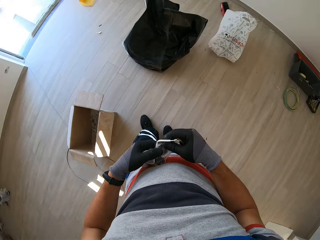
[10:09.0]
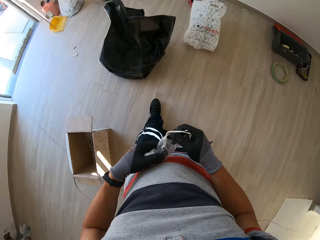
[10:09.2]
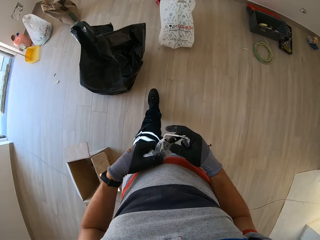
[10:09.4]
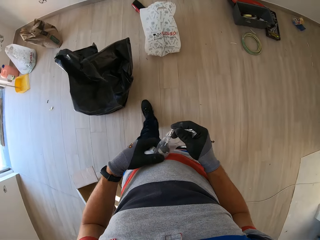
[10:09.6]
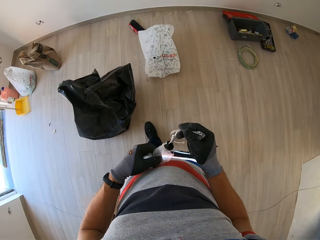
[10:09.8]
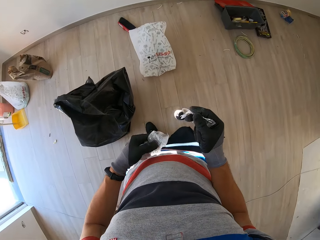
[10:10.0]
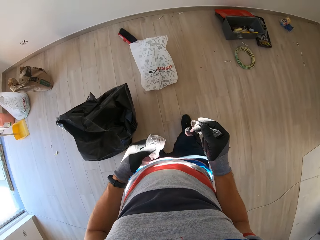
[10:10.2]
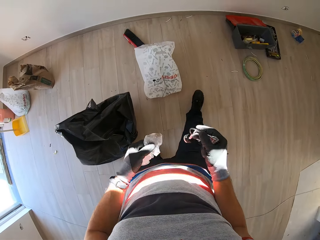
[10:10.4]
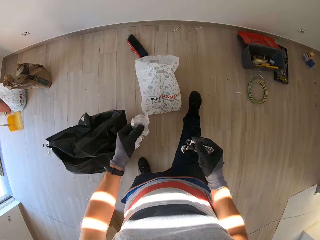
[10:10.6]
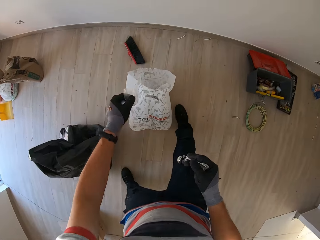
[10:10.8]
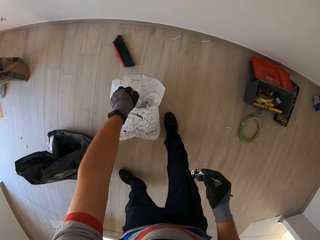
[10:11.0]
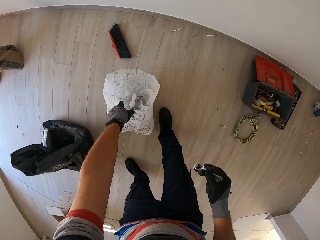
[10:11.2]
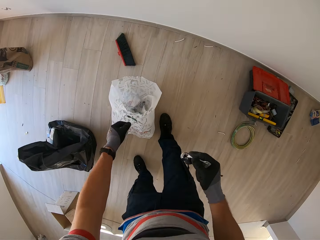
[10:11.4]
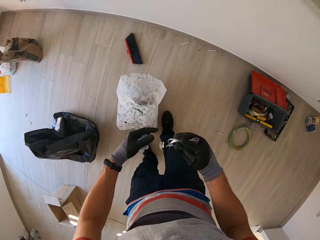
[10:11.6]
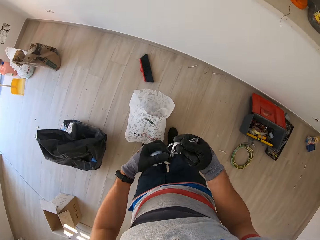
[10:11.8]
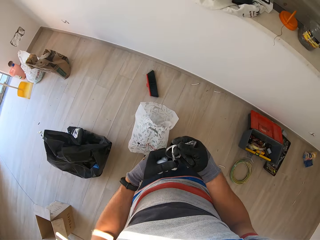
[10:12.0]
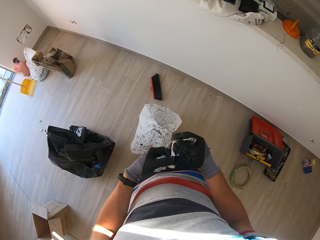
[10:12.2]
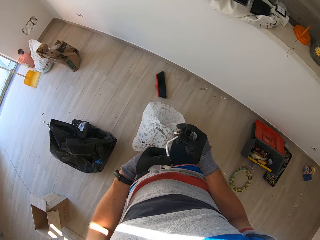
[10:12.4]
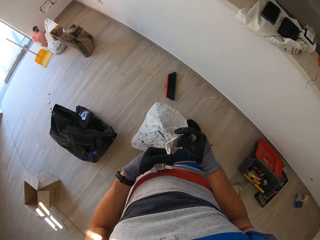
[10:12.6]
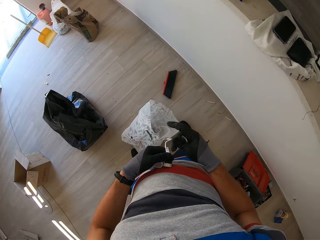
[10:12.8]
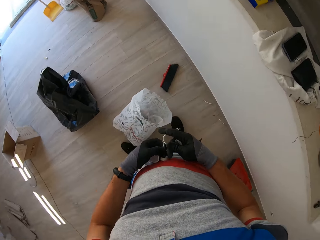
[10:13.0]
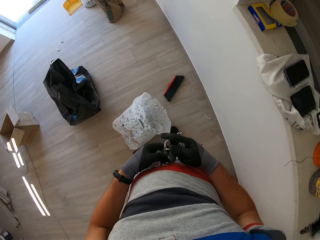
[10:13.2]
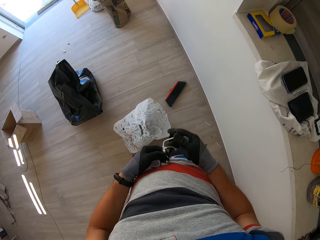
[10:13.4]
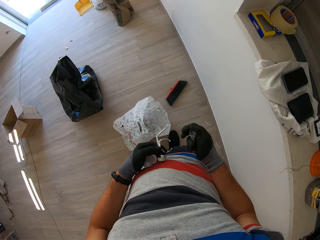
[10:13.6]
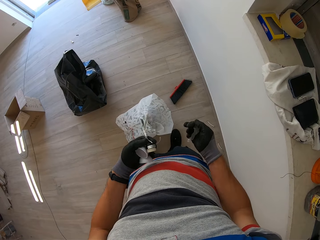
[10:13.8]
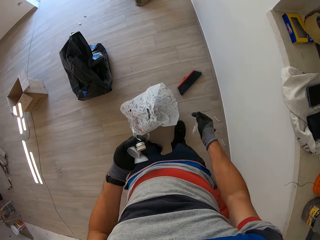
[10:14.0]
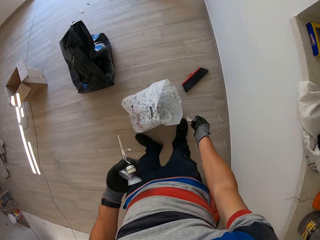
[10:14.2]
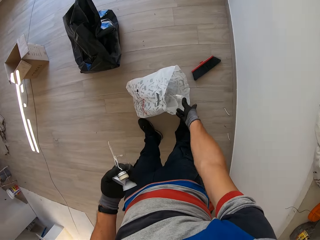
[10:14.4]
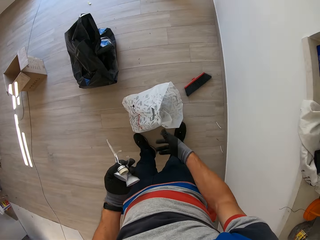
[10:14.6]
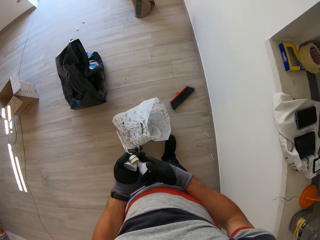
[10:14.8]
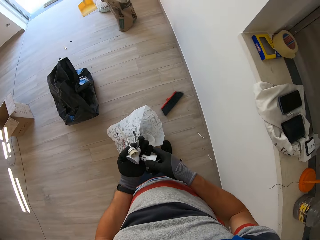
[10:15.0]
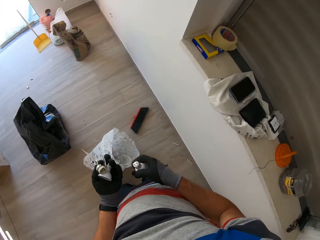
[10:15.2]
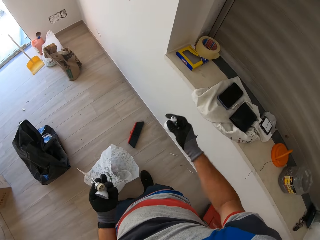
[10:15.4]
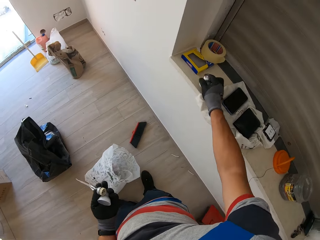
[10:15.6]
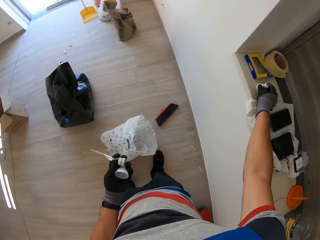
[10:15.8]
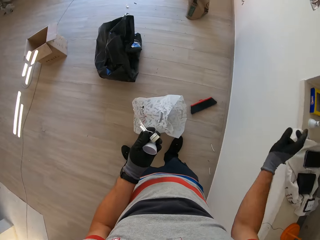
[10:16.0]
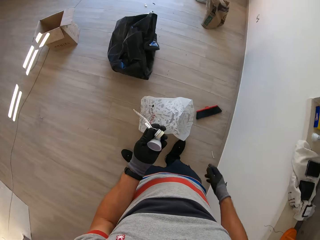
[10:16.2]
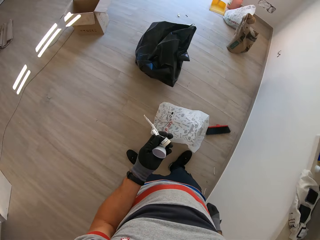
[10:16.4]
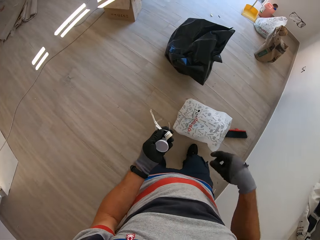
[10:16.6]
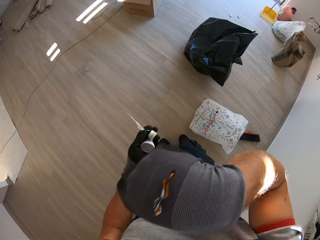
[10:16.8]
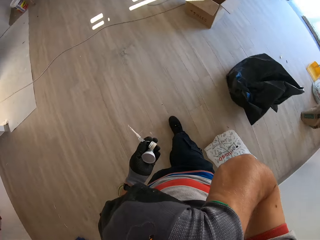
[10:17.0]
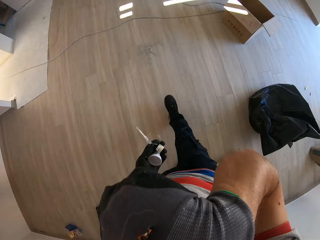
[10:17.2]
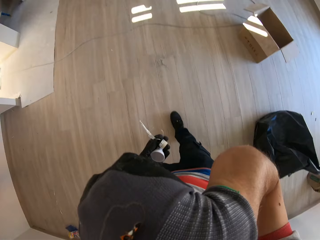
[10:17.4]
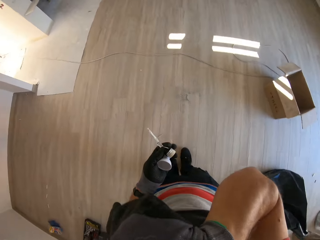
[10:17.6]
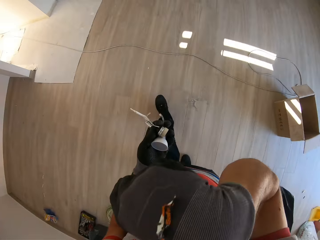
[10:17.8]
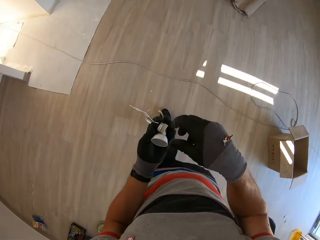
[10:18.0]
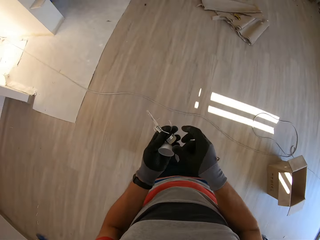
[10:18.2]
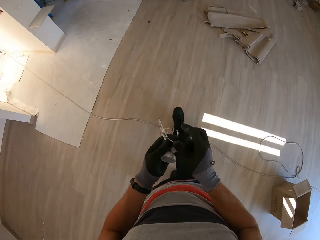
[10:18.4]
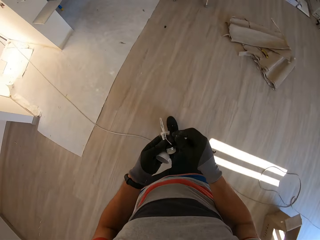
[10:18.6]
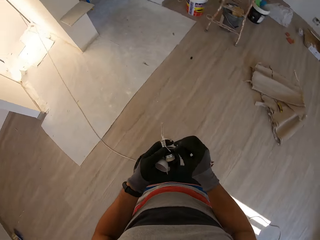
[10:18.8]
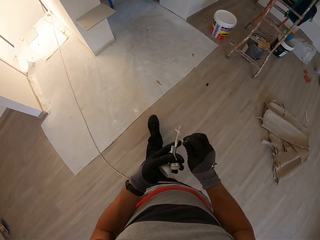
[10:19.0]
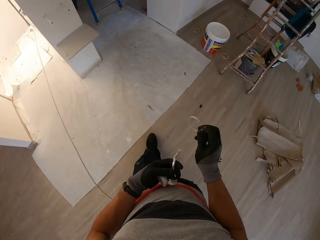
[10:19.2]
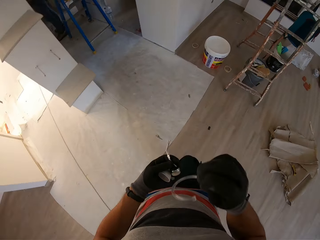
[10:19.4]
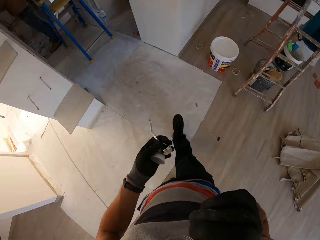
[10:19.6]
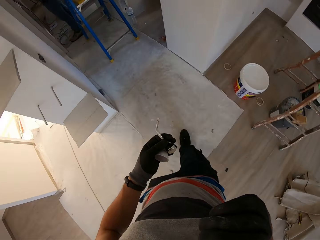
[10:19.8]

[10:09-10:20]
The camera wearer walks around. They throw the papers on the paper bag. They drop the paper. They put the bulb on an opening. They lift the hand. They walk around.

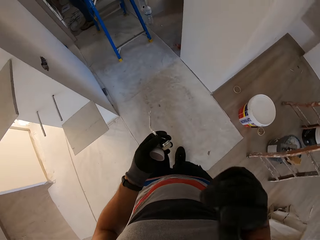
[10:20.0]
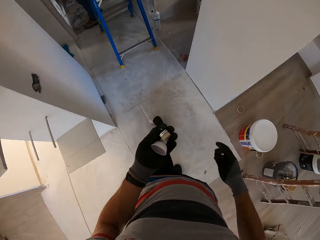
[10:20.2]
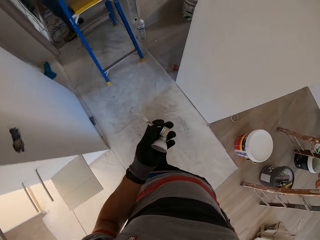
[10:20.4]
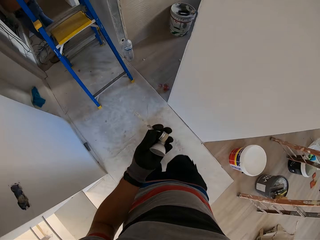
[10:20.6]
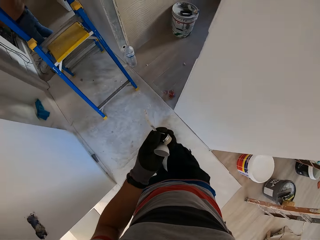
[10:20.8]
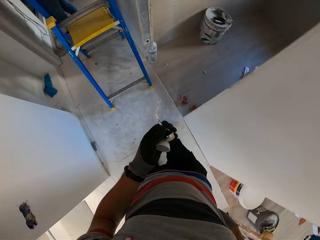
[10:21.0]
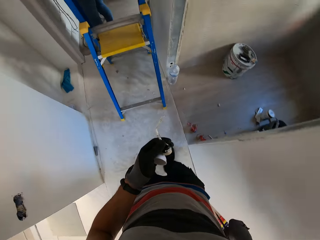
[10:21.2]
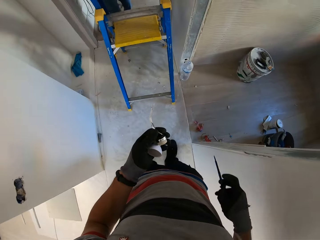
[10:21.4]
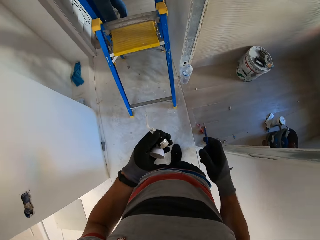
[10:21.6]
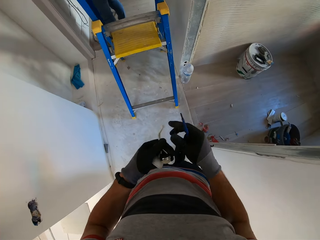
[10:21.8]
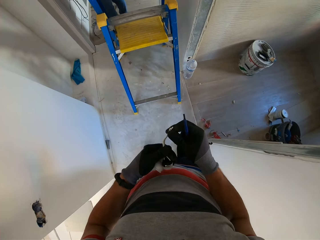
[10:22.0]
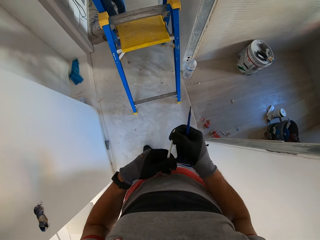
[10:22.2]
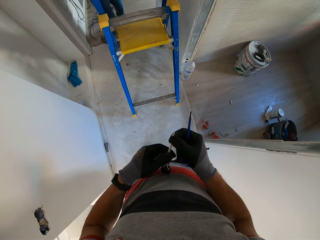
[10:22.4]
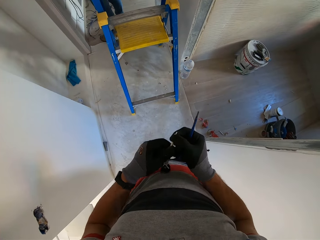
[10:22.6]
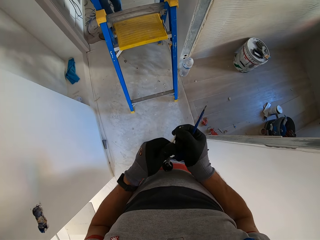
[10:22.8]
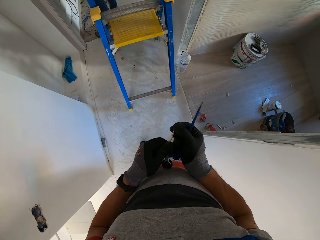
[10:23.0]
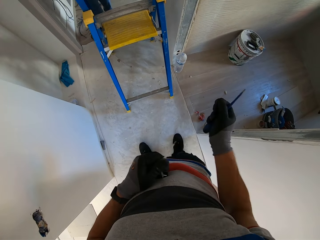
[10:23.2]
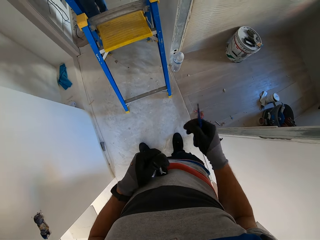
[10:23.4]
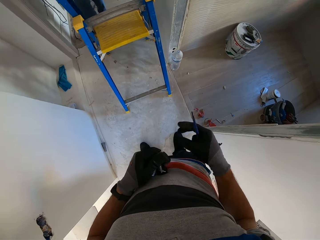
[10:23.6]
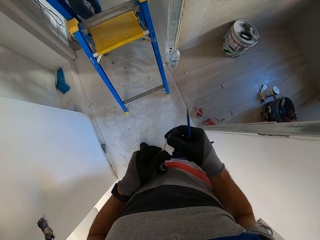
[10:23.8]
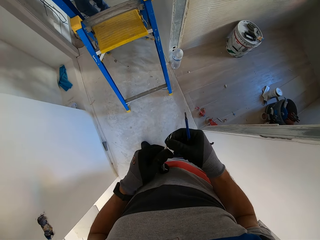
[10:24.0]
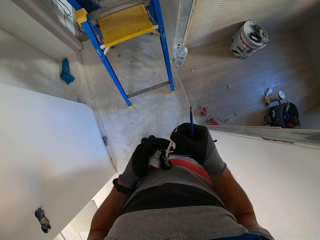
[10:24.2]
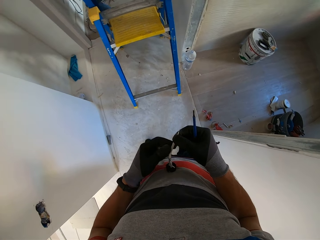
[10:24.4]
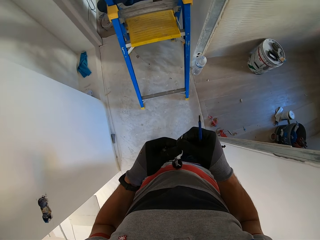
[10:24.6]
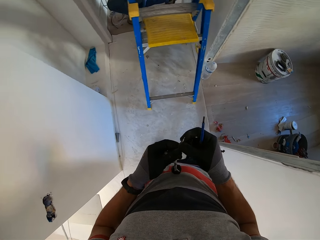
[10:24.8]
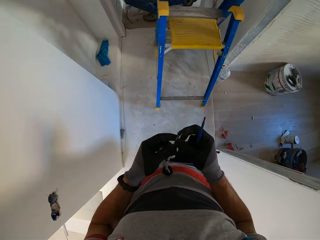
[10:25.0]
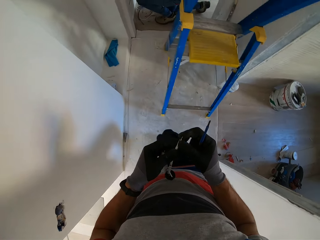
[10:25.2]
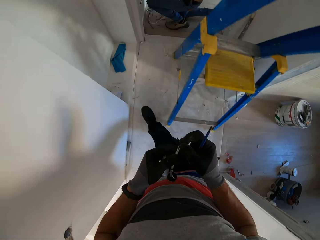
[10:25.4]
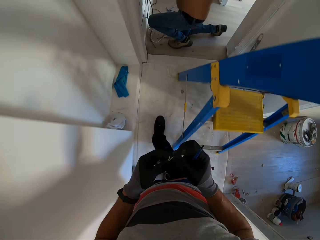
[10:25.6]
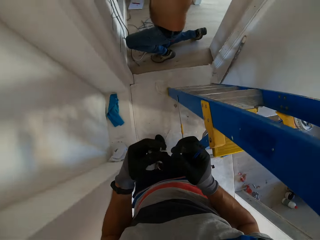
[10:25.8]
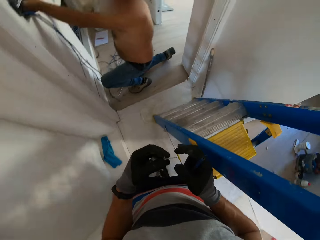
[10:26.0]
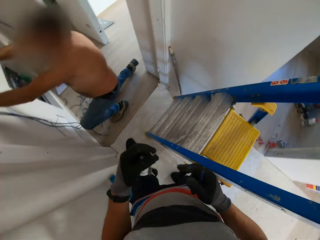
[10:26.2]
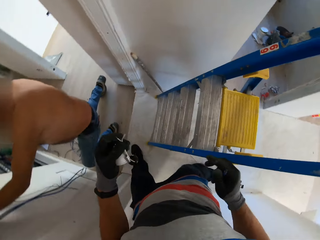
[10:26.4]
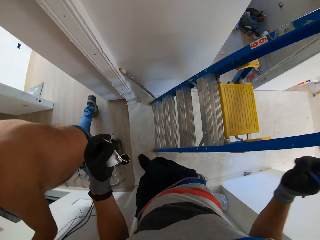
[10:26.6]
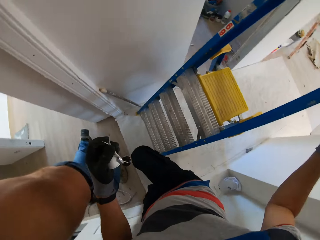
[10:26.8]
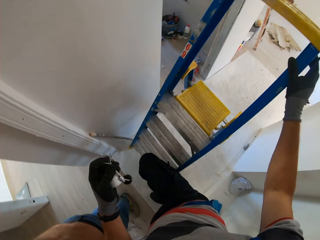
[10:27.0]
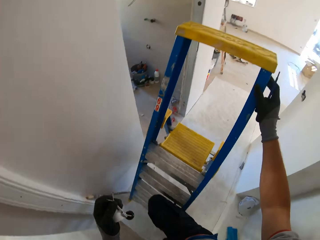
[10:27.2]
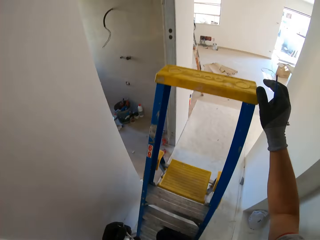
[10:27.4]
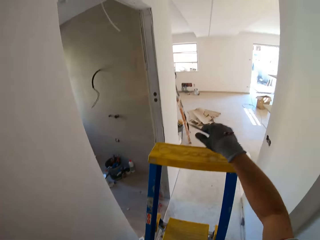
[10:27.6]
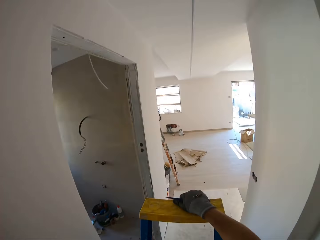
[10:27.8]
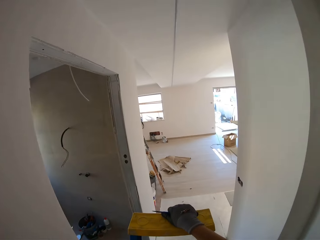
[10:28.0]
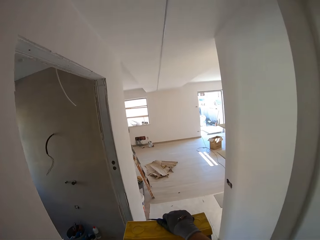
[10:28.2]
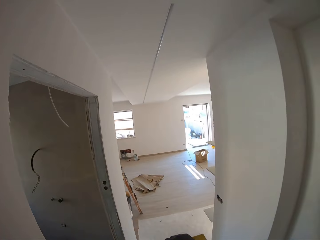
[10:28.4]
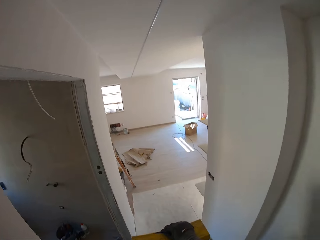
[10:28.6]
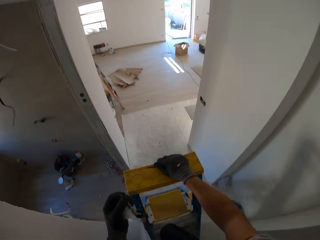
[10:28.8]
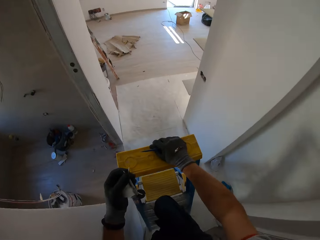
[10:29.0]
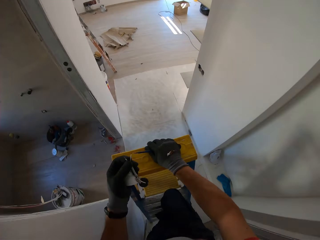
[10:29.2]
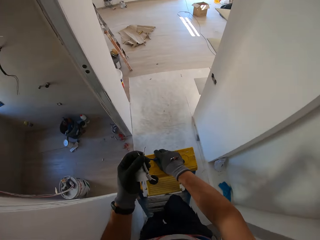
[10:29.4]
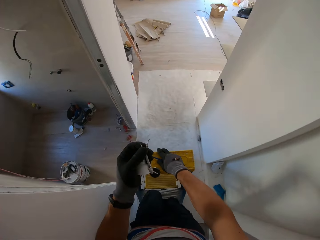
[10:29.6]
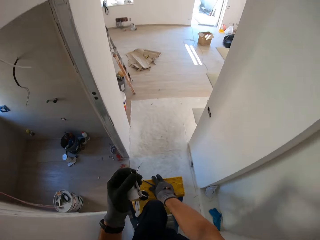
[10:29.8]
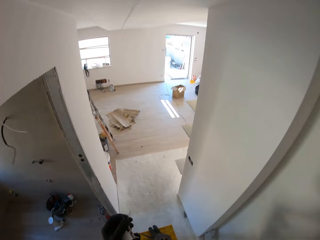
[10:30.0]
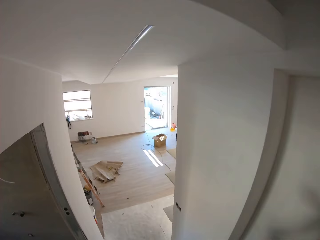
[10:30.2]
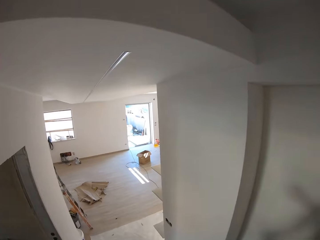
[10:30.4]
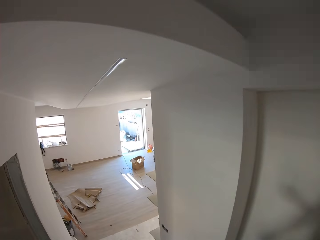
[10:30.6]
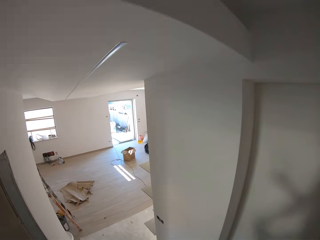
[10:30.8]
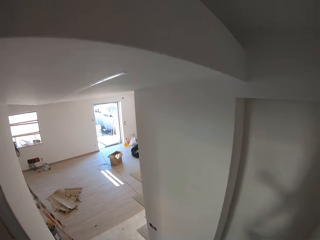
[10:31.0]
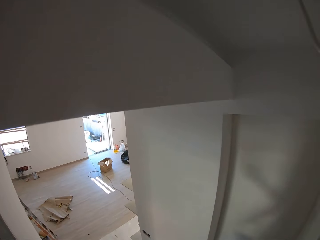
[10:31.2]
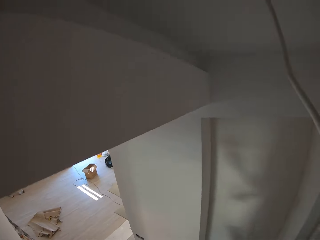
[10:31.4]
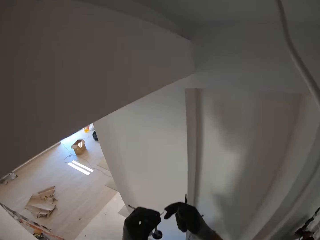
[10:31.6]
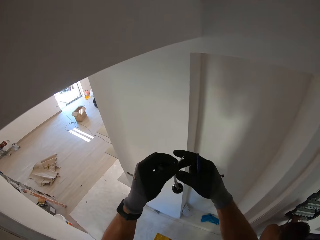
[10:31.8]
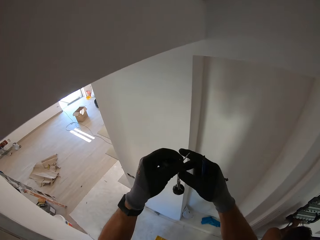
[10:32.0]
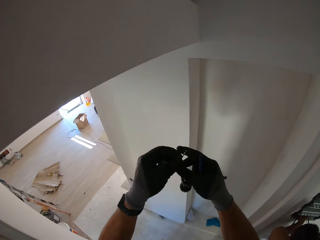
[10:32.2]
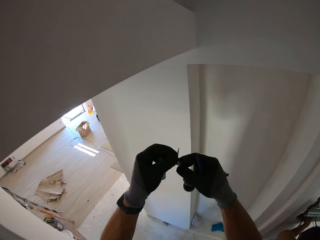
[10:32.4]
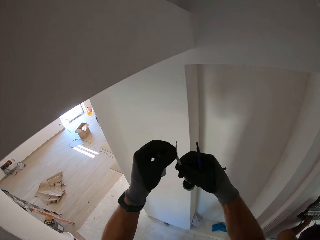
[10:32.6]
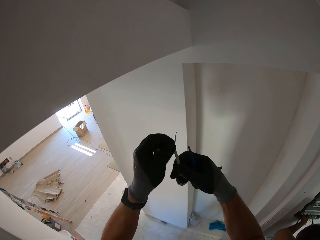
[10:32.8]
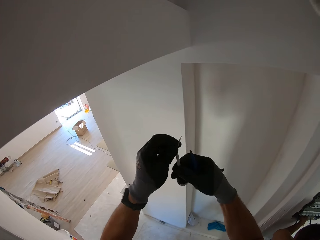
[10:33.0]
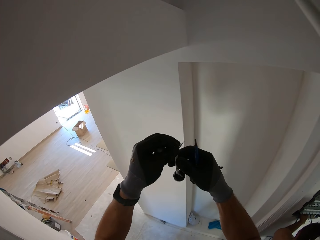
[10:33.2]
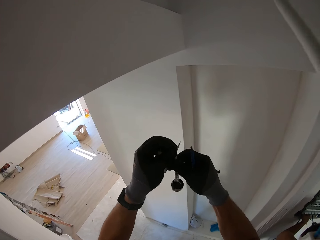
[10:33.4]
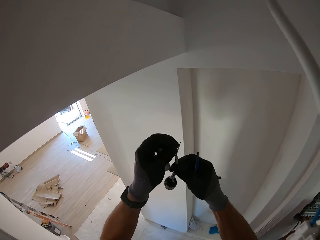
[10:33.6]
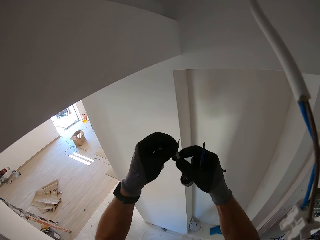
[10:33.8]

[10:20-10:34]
The camera wearer lifts the hand. They walk around, stretch the wire and walk around. A man fixes the wire. The camera wearer climbs the ladder.
